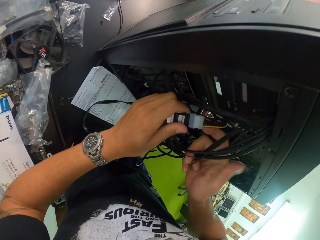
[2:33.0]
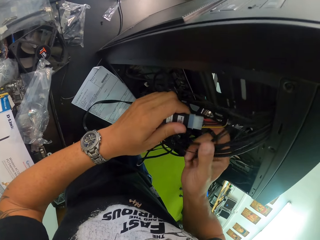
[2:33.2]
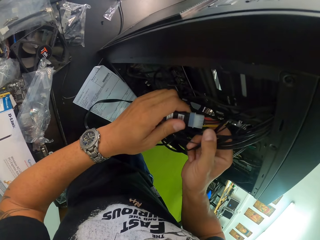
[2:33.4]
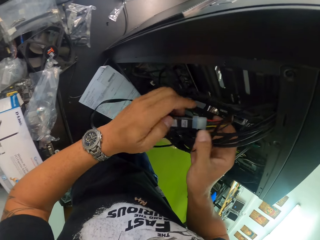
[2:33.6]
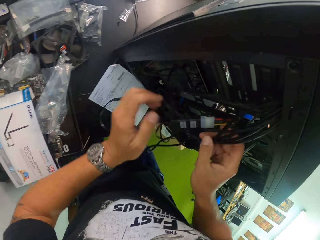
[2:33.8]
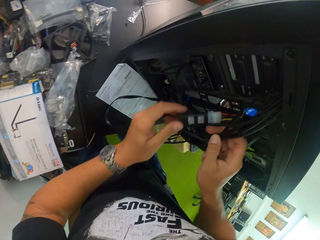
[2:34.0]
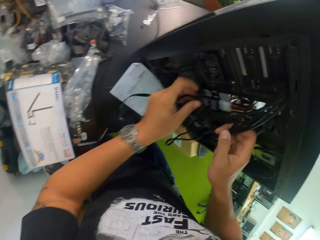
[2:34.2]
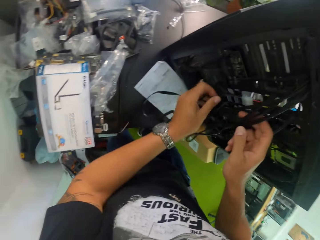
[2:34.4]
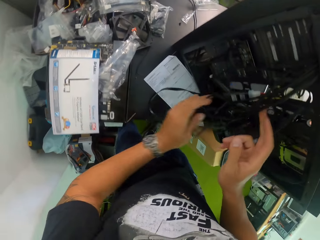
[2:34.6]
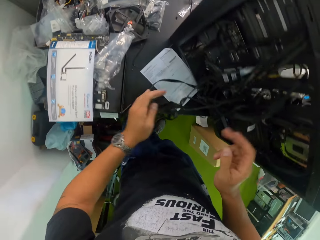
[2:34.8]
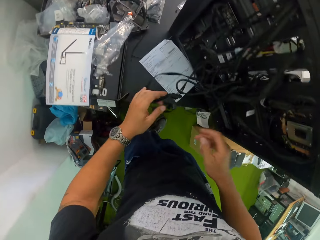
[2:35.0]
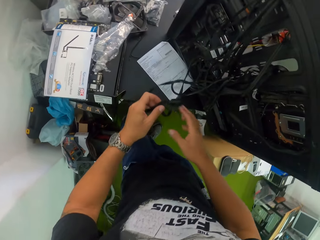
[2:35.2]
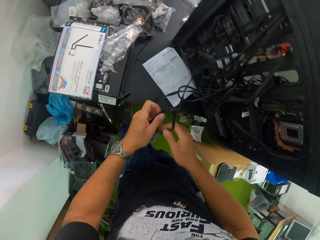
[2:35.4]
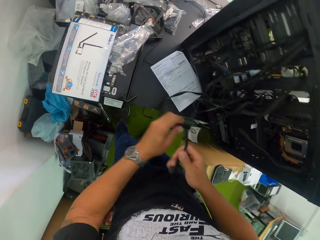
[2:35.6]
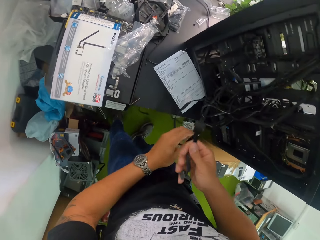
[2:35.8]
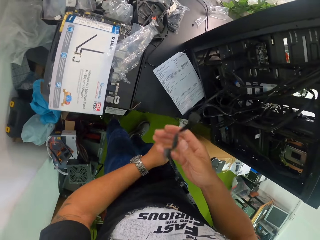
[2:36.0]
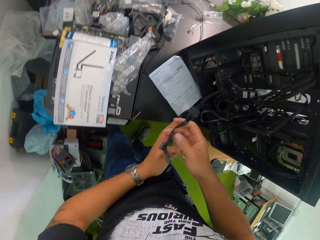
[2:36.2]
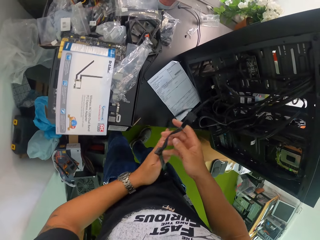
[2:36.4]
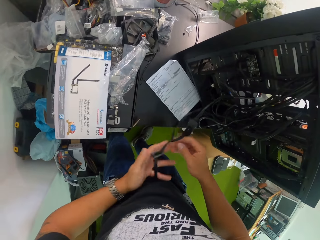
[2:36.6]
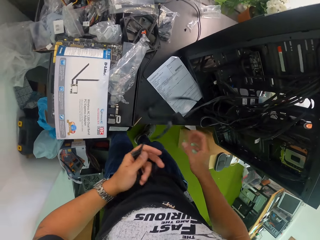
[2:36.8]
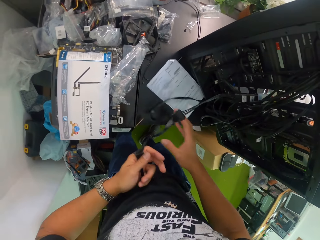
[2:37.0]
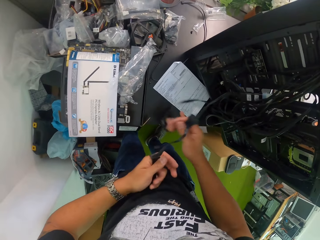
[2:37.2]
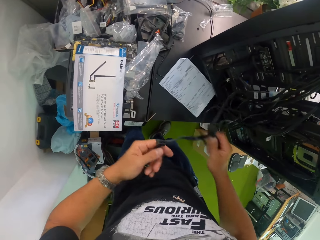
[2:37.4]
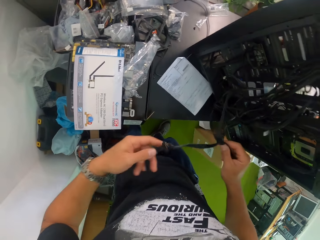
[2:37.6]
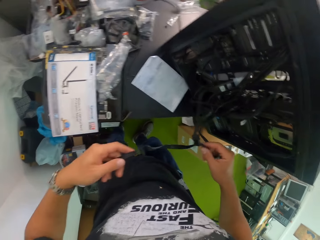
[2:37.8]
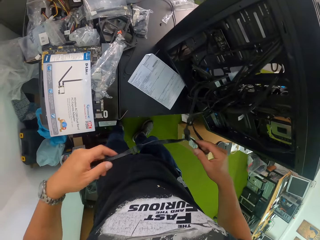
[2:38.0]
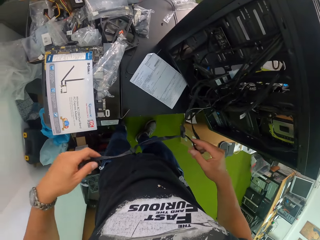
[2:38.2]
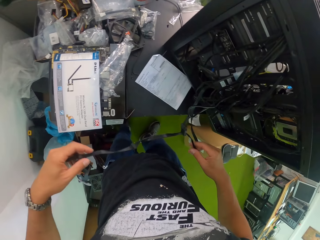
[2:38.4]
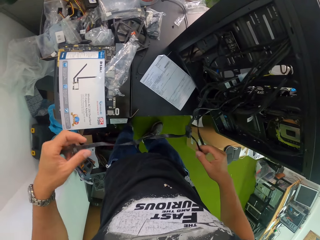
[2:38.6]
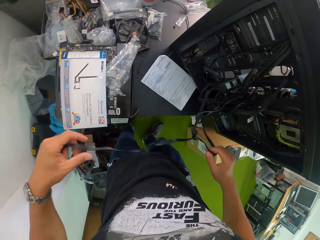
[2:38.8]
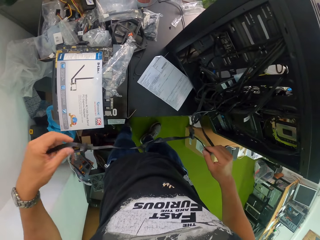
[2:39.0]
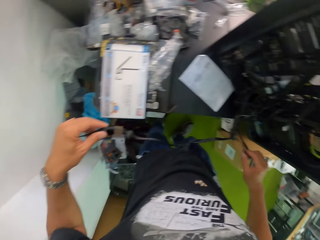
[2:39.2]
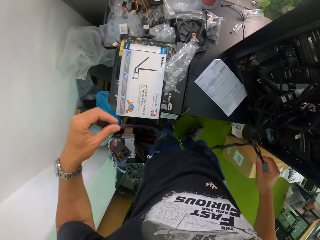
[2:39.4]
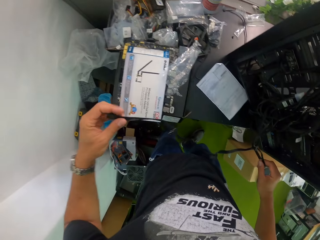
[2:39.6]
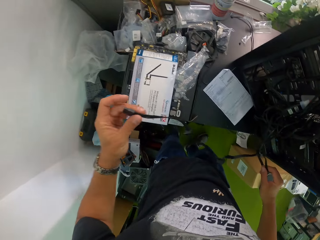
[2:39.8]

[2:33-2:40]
The camera wearer fixes the wire in the CPU. He adjusts the wire with his two hands.

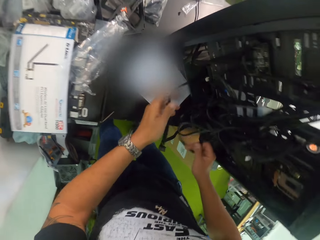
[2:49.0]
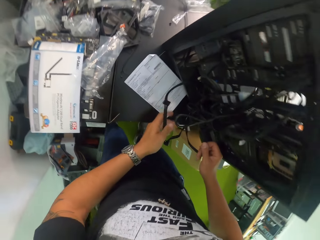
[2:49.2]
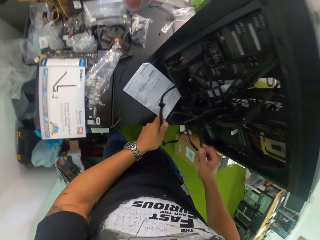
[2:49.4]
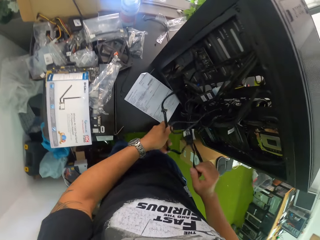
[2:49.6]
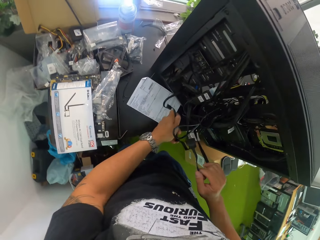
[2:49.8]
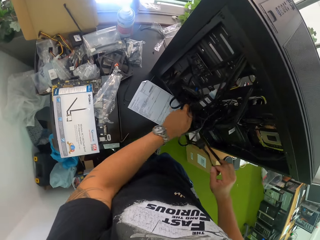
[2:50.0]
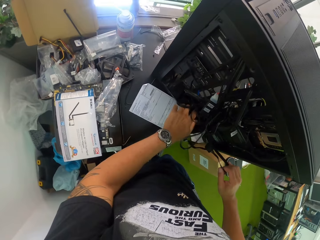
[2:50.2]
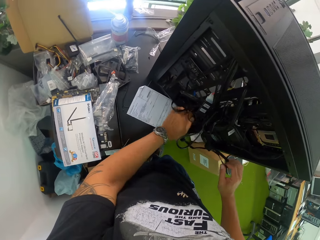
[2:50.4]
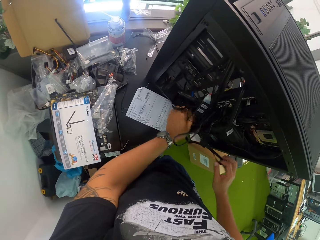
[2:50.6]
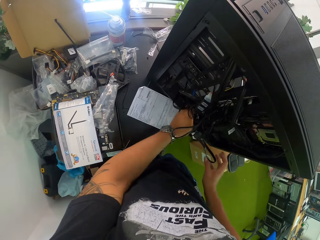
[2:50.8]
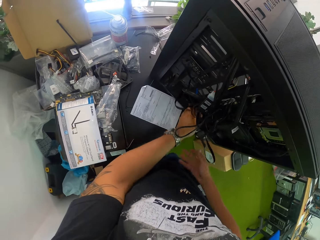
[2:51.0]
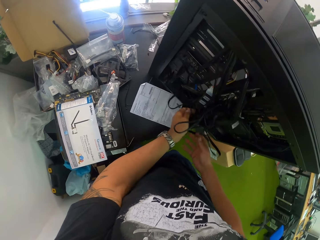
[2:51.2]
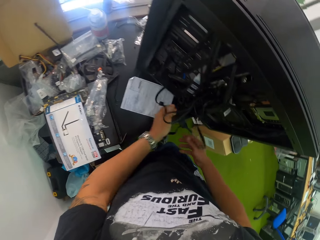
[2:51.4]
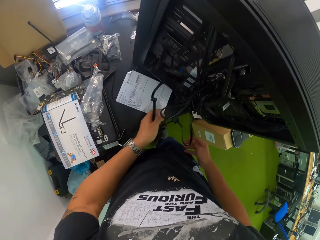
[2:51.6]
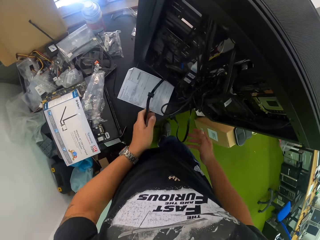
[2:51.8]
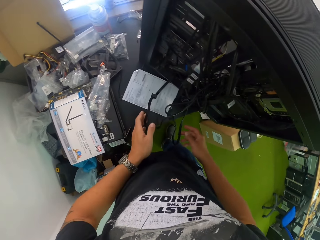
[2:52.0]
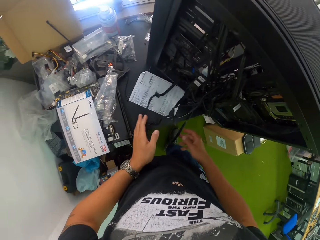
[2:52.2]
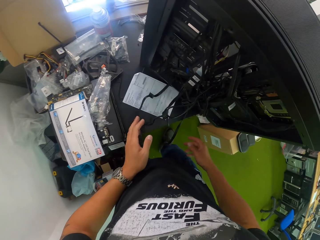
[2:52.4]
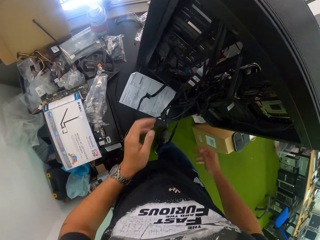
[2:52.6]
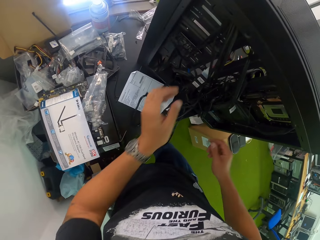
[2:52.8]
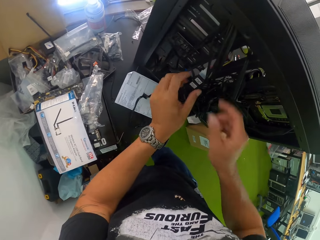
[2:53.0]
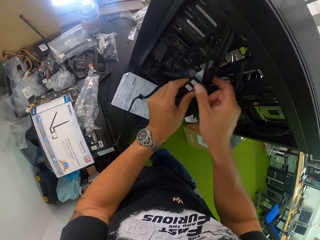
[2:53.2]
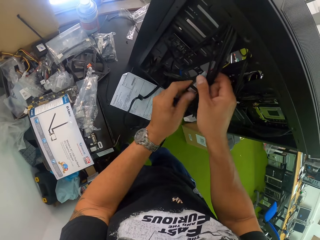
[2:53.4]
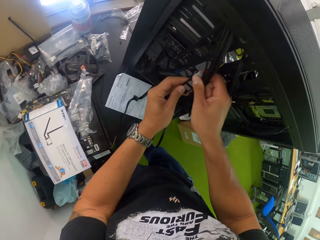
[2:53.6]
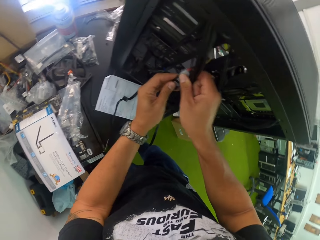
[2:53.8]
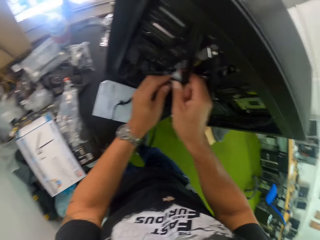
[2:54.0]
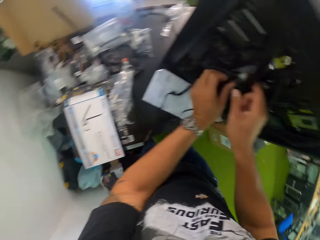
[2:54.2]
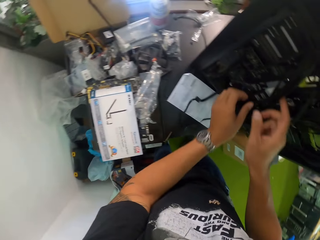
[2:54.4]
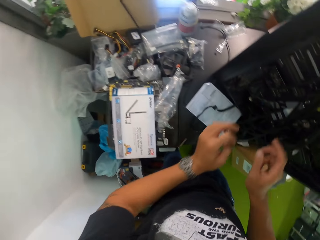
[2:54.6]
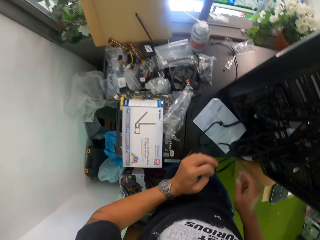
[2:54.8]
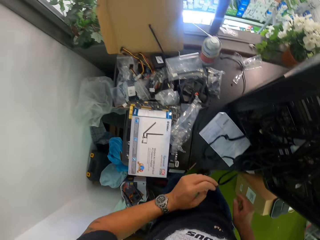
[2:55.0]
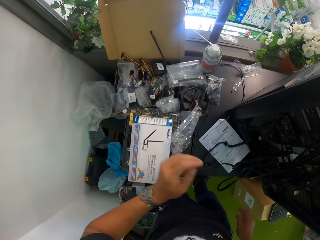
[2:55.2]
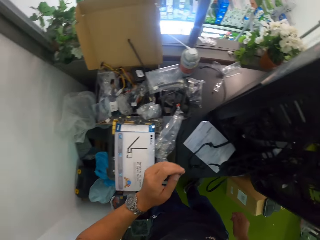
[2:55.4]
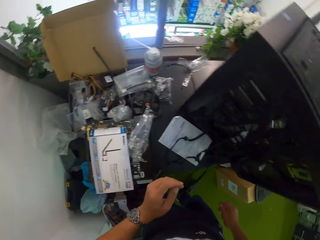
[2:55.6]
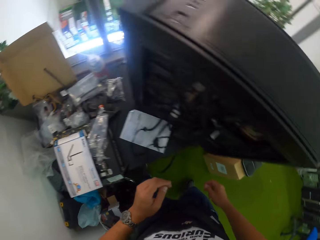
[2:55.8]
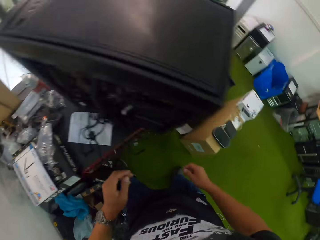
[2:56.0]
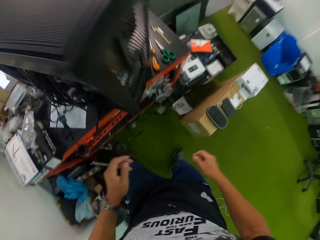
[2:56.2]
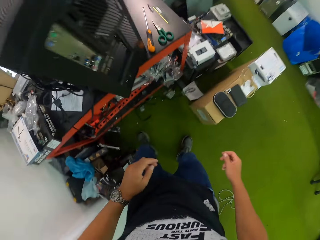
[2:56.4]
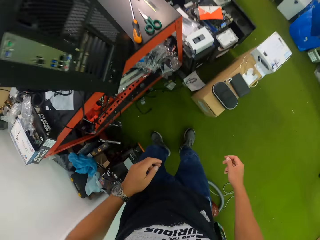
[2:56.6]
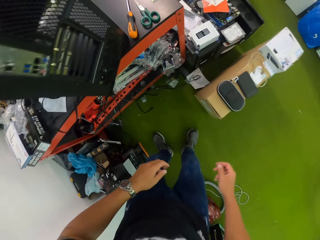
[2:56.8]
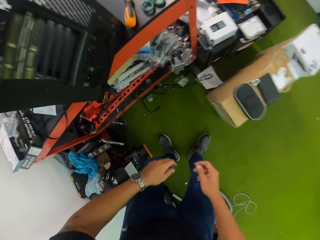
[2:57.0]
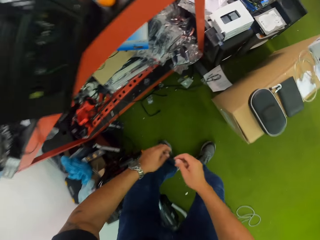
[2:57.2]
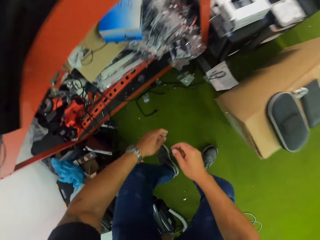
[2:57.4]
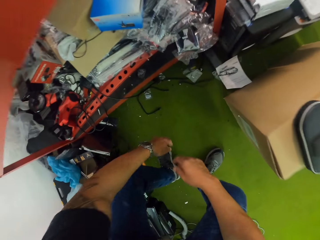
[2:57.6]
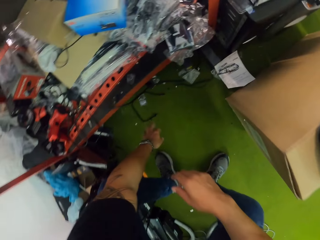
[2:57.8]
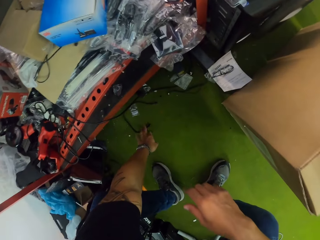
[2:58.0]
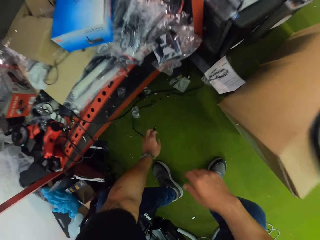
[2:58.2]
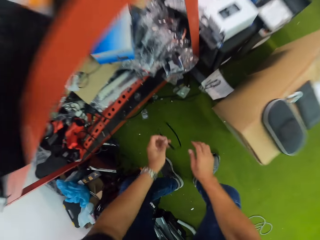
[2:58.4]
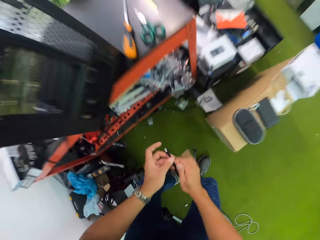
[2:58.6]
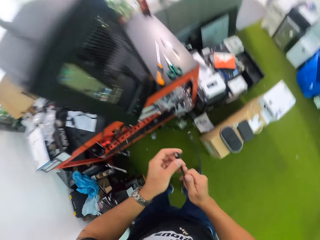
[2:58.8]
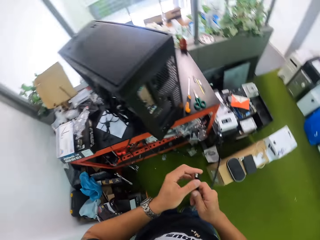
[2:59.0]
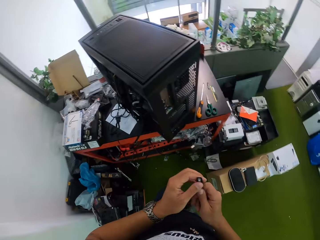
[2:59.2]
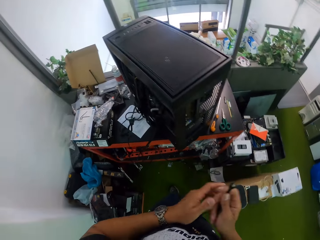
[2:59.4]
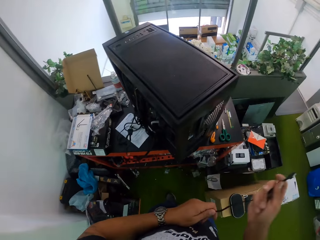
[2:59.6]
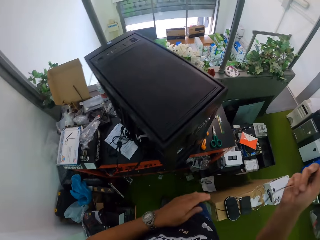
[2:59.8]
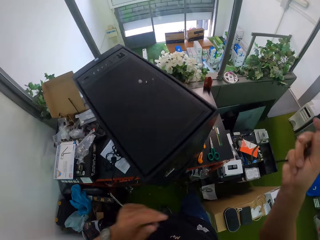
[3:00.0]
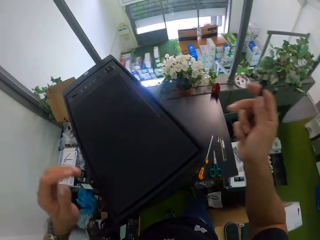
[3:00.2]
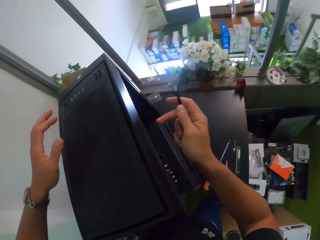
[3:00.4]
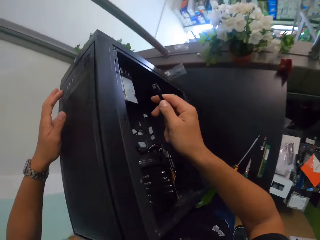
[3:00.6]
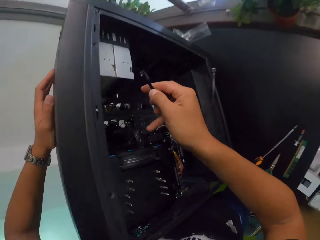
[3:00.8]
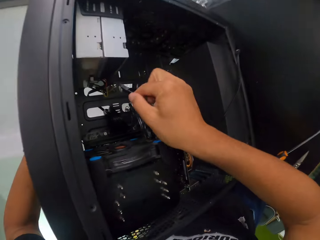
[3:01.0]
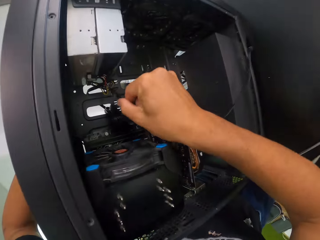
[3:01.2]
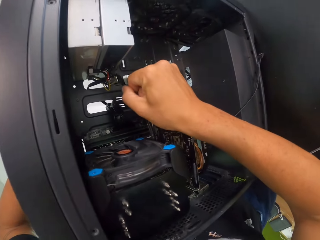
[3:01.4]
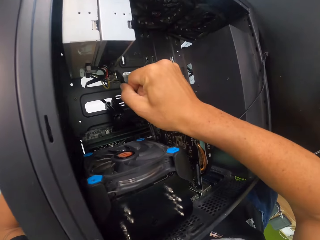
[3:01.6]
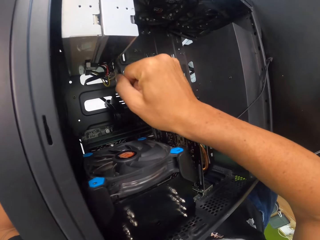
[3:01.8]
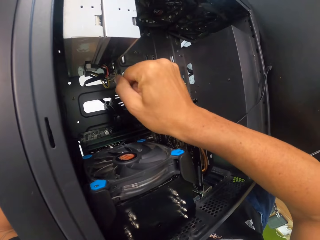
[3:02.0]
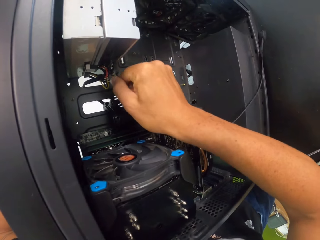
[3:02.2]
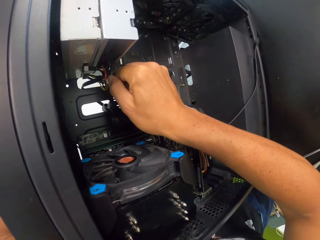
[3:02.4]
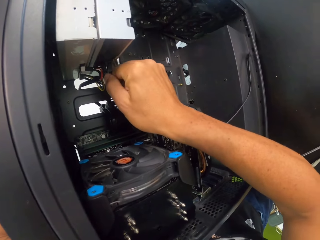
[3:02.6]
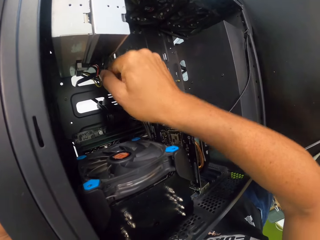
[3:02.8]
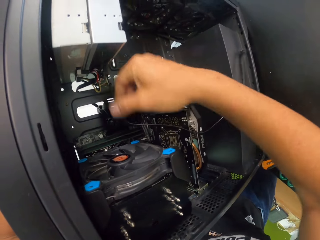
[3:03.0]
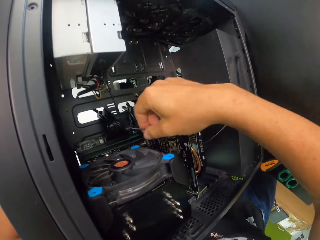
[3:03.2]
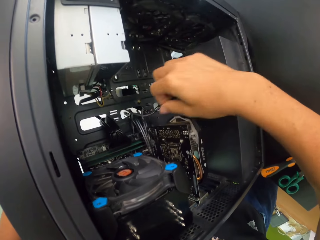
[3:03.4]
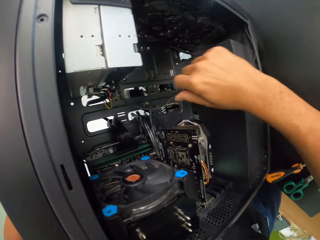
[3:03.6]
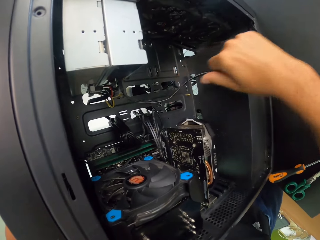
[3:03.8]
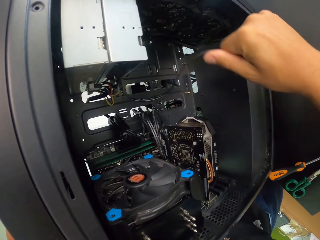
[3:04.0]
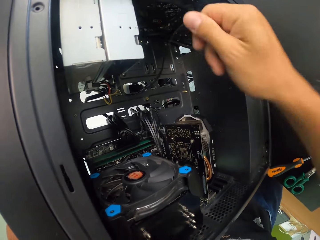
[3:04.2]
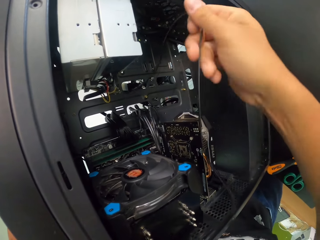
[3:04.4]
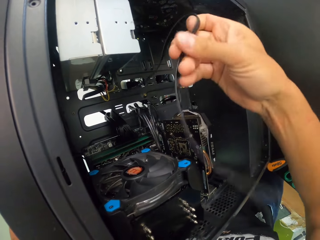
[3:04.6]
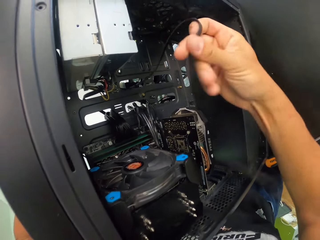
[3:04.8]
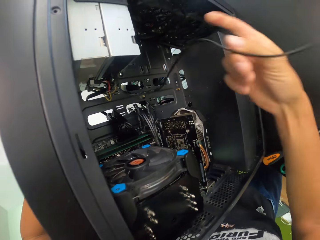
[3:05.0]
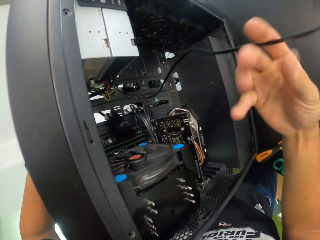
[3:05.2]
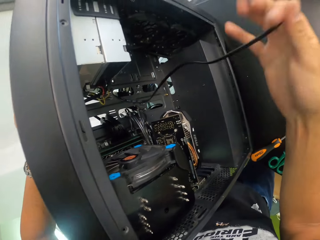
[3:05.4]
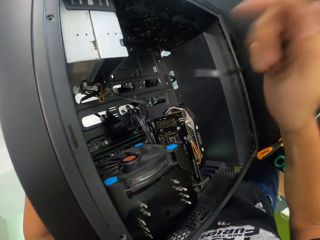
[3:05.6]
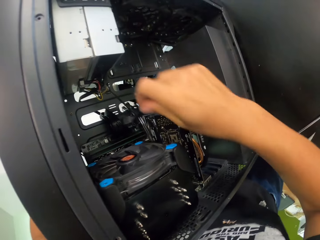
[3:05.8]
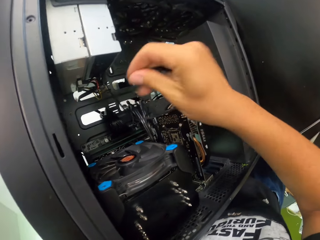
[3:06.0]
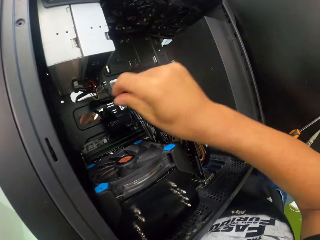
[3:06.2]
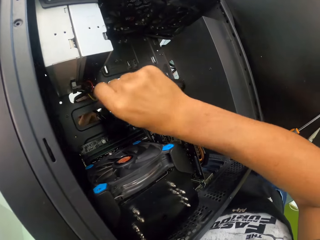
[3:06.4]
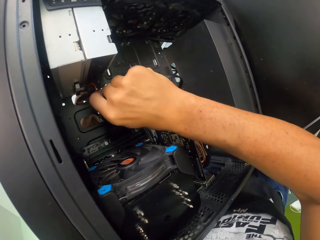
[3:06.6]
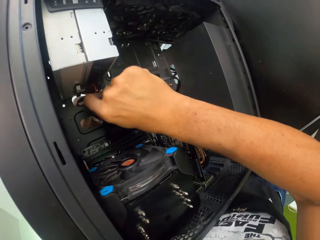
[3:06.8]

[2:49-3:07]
The camera wearer adjusts the wire with his two hands. He tightens the connected wires with his two hands. He fixes the wire in the CPU. He picks up a wire from the floor with his right hand. He holds the wire with his two hands. He looks around the house. He plugs the wire in his right hand to the CPU on the table. He adjusts the wire with his right hand.
